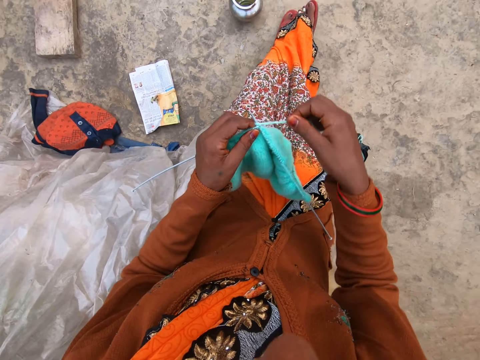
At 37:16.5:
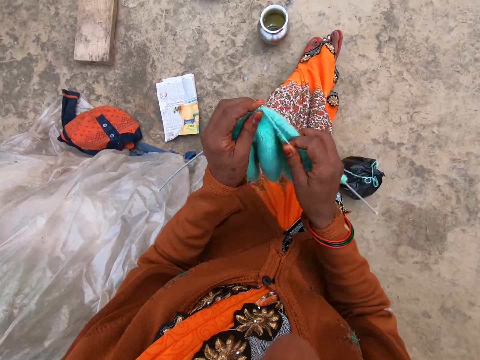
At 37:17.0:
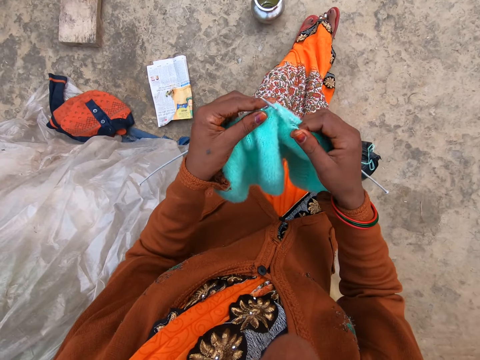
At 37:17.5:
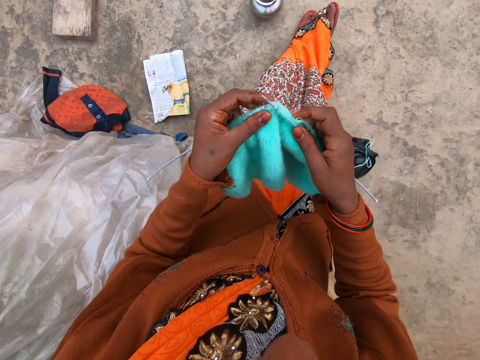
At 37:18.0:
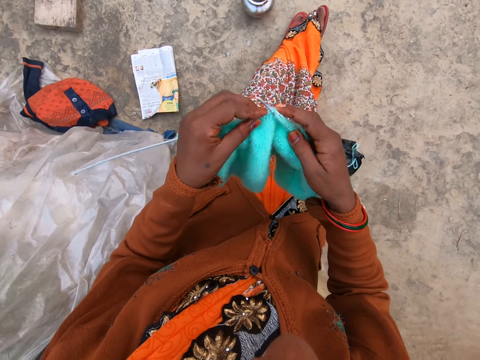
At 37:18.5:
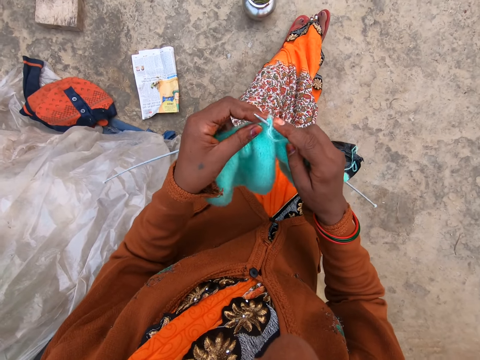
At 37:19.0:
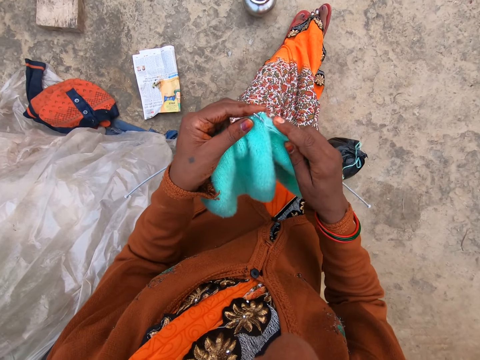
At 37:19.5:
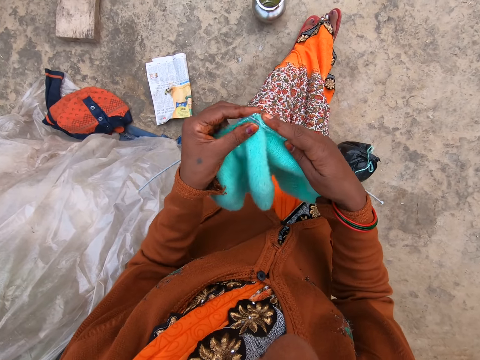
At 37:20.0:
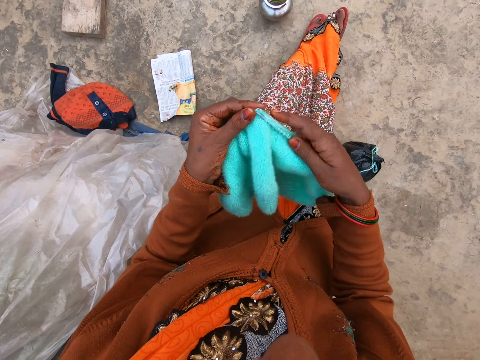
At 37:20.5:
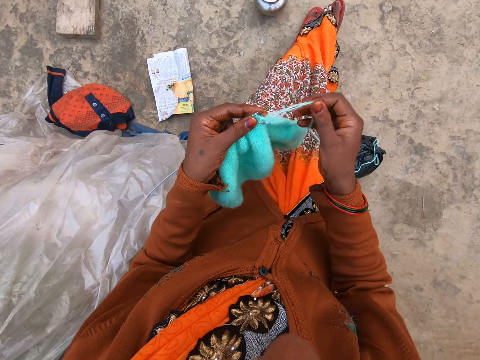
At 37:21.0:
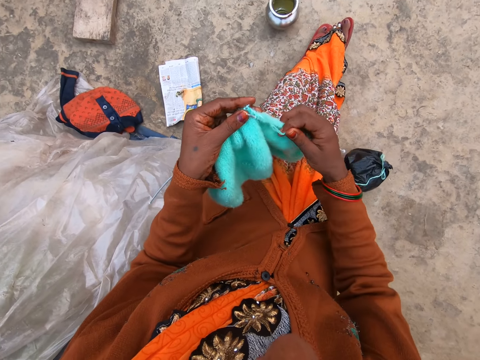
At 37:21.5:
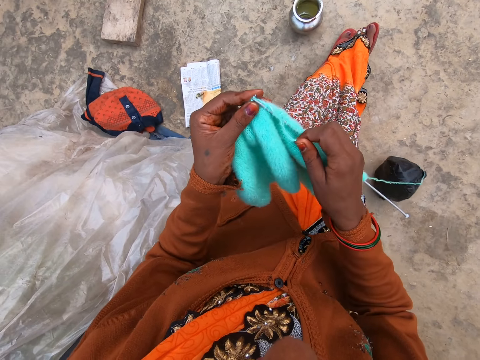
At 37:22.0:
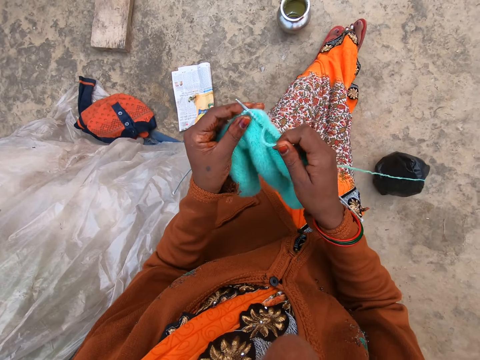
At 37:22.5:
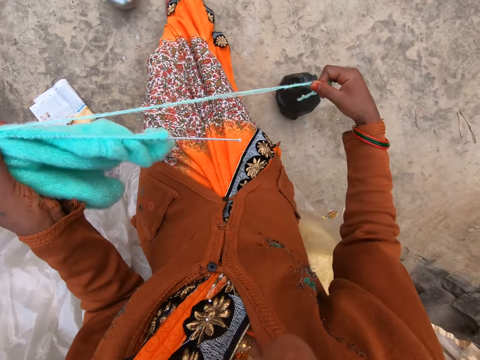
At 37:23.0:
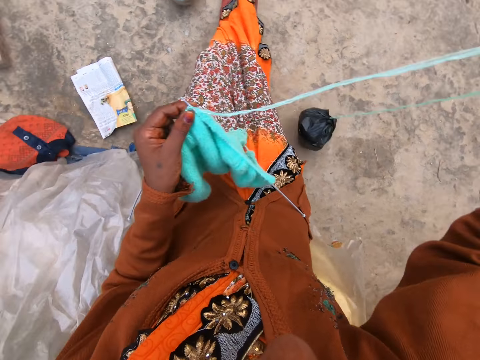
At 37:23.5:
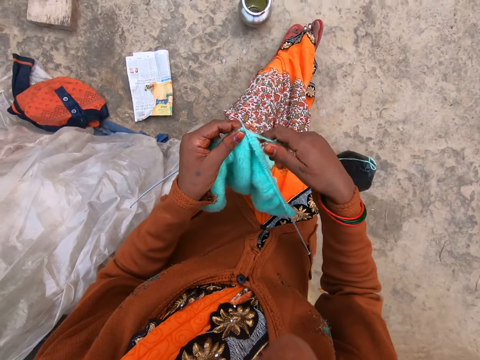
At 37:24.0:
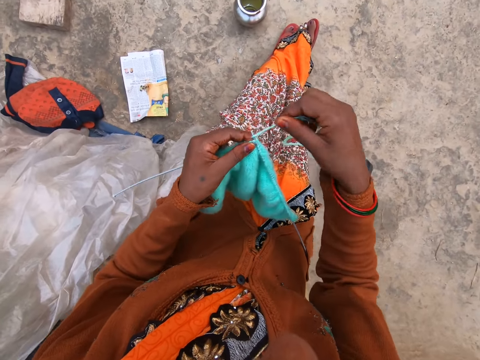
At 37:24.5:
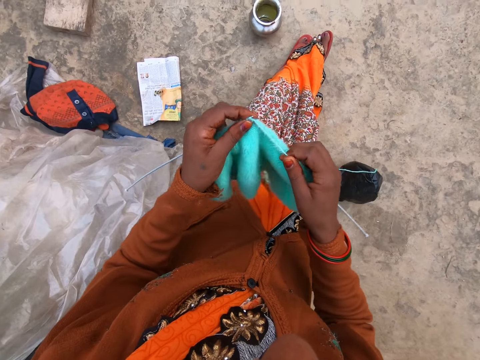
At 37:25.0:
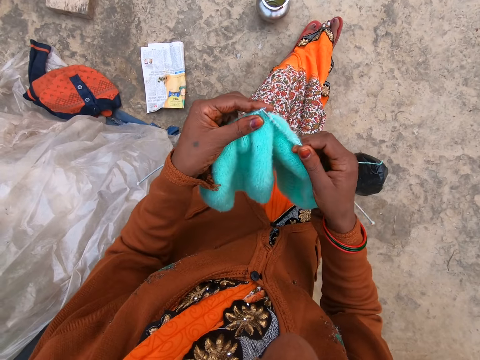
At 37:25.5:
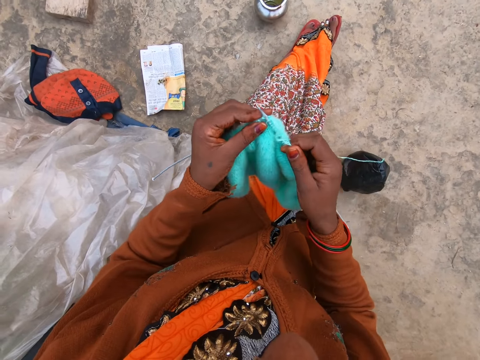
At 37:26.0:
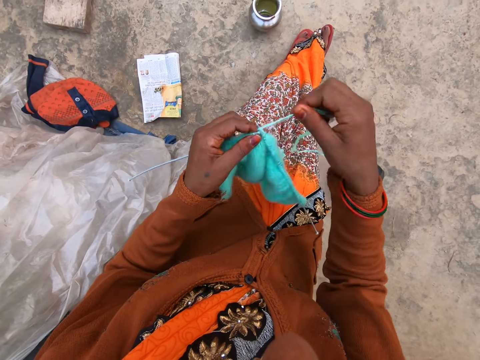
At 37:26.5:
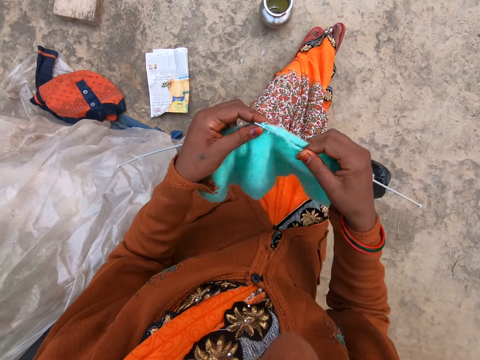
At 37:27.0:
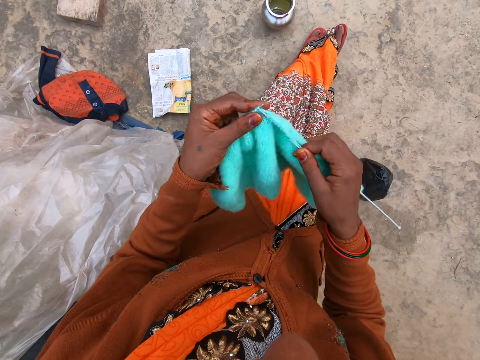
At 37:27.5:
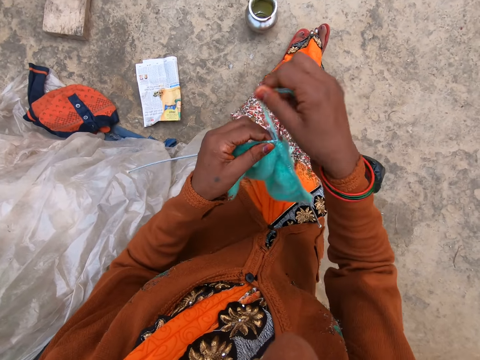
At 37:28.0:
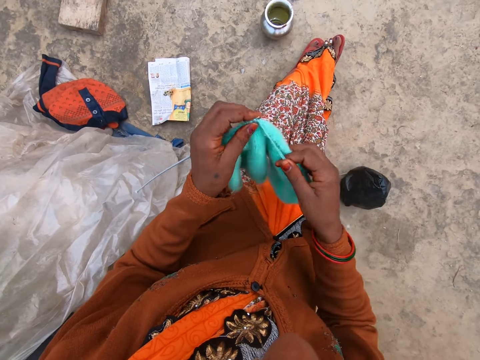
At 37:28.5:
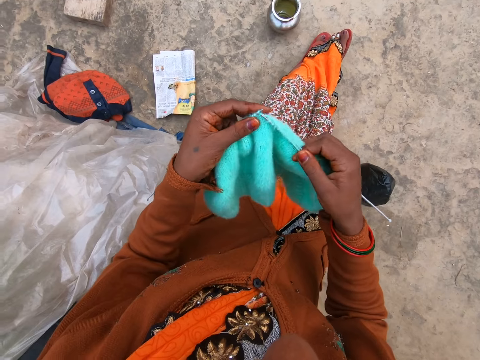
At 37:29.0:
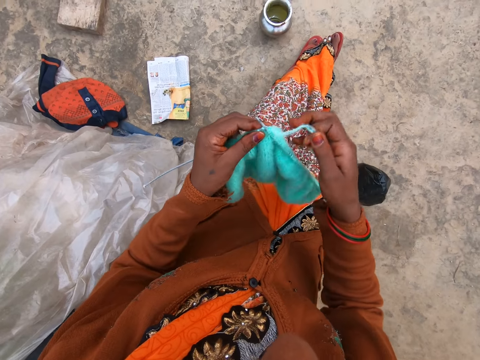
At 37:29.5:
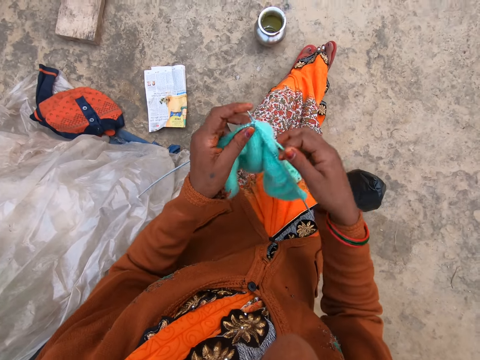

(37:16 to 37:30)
The camera wearer knits yarn with two knitting pins in both hands. She holds the knitted yarn and knitting pins with her left hand. She pulls the string of yarn with her right hand. She knits the yarn with the two knitting pins in both hands.

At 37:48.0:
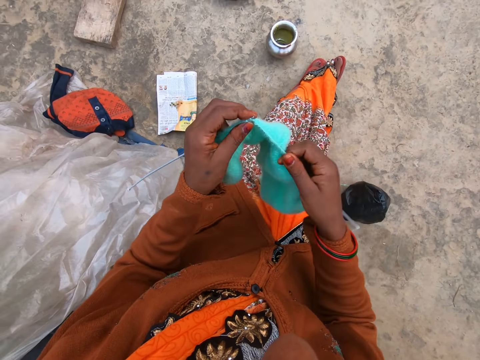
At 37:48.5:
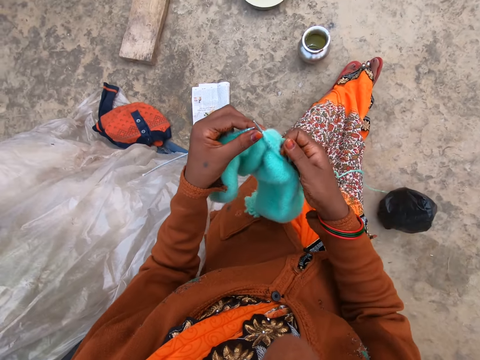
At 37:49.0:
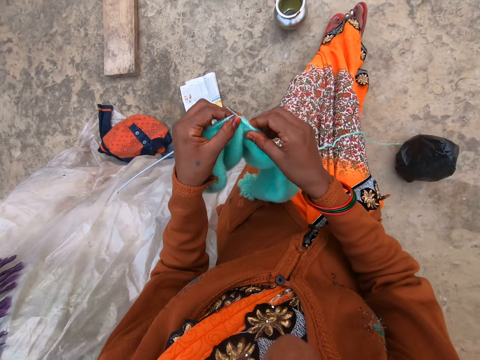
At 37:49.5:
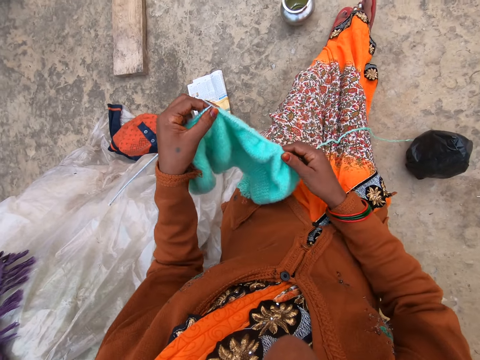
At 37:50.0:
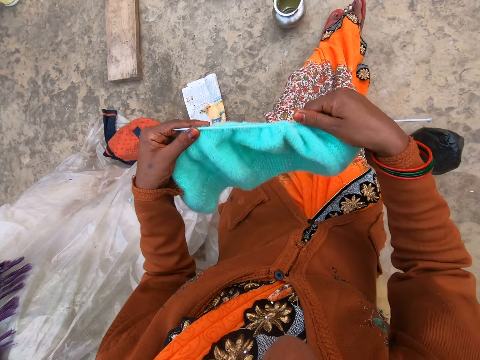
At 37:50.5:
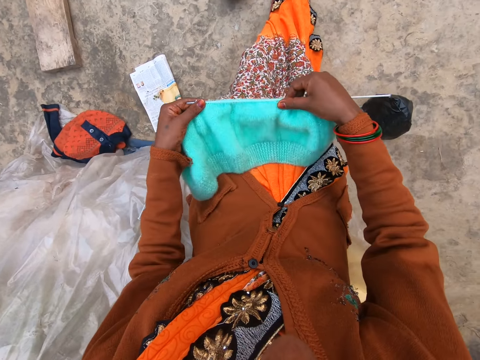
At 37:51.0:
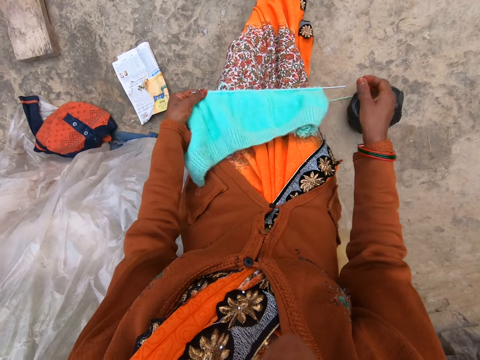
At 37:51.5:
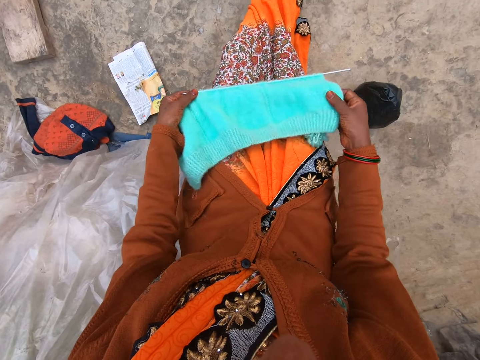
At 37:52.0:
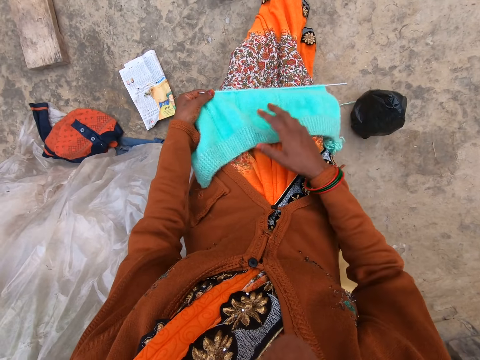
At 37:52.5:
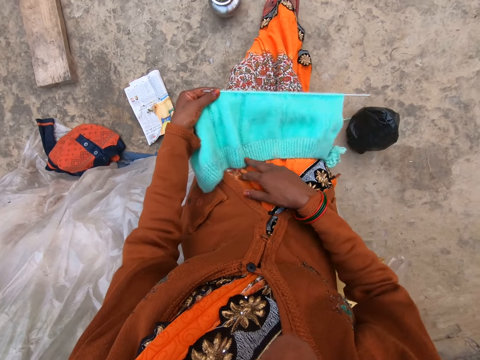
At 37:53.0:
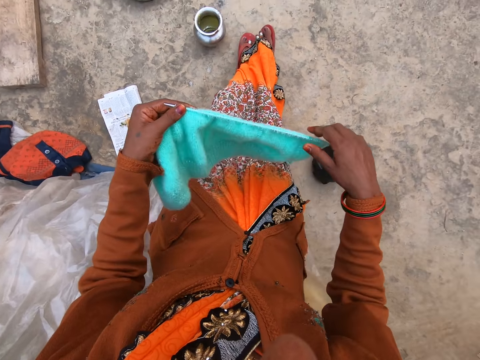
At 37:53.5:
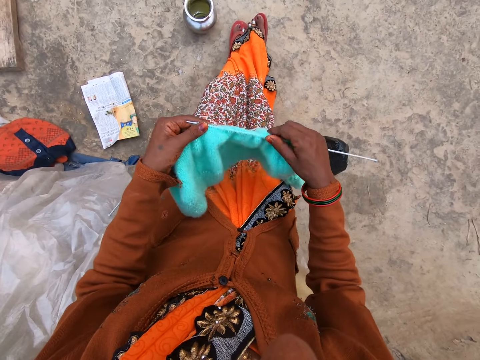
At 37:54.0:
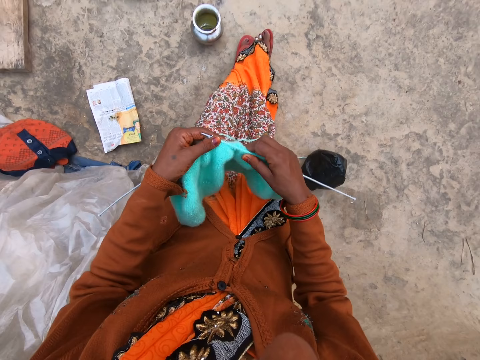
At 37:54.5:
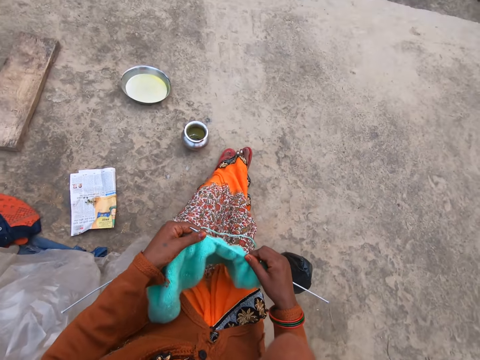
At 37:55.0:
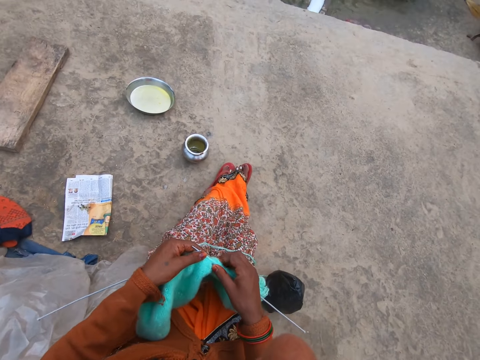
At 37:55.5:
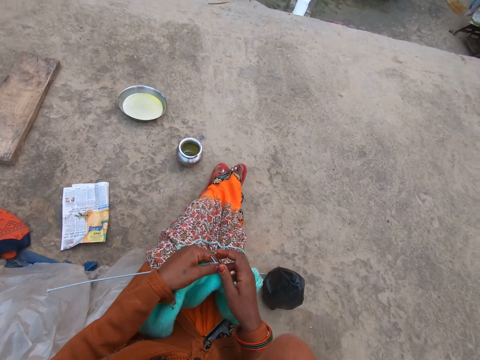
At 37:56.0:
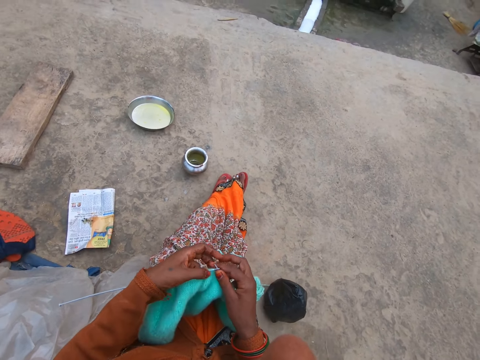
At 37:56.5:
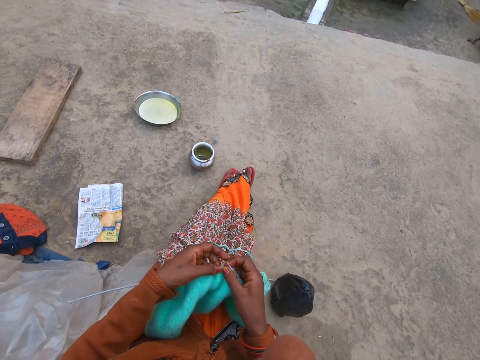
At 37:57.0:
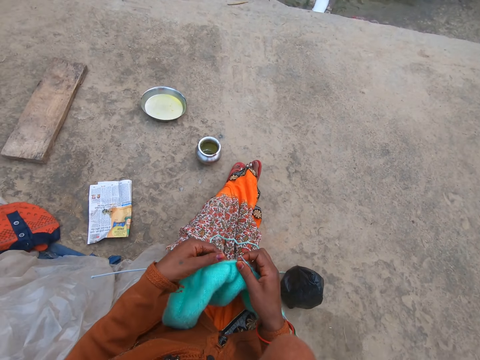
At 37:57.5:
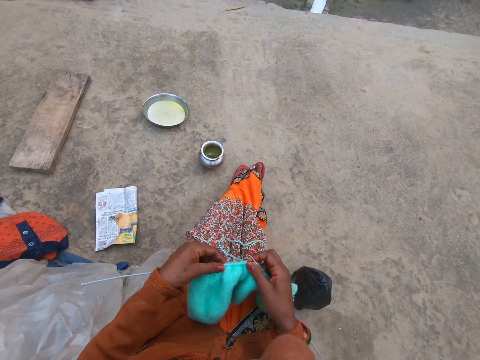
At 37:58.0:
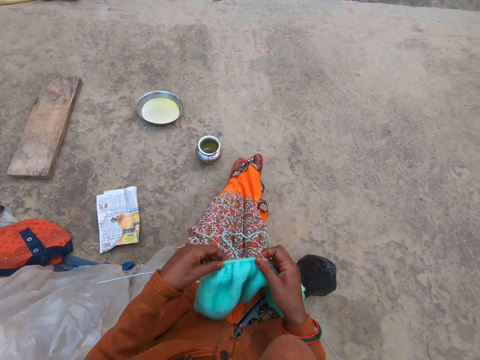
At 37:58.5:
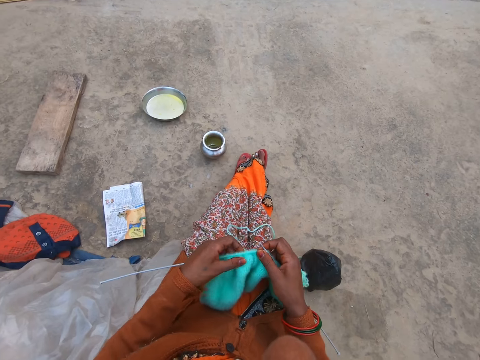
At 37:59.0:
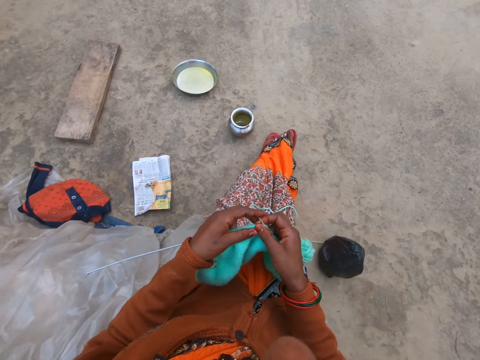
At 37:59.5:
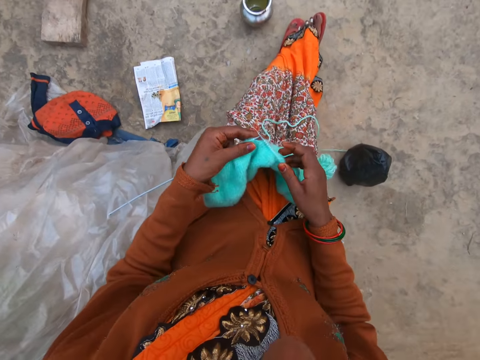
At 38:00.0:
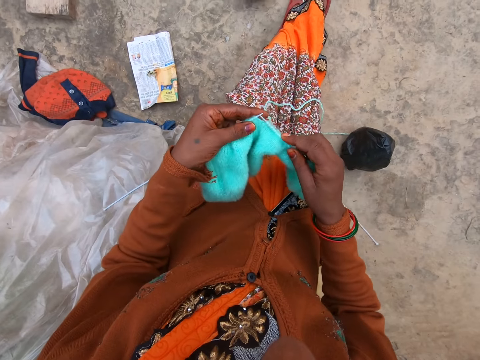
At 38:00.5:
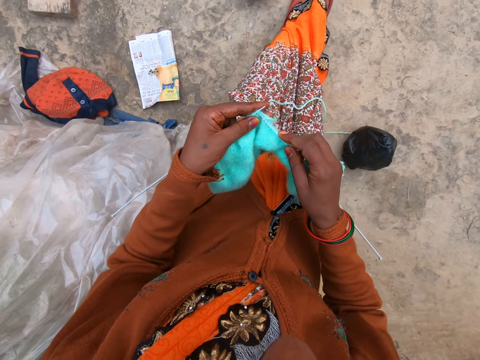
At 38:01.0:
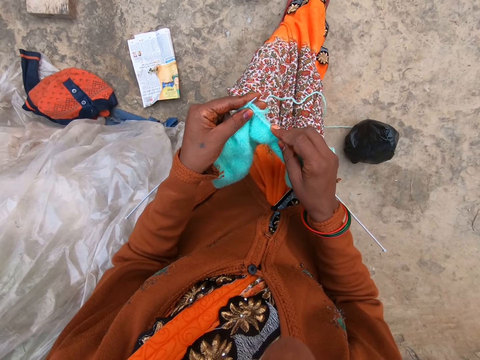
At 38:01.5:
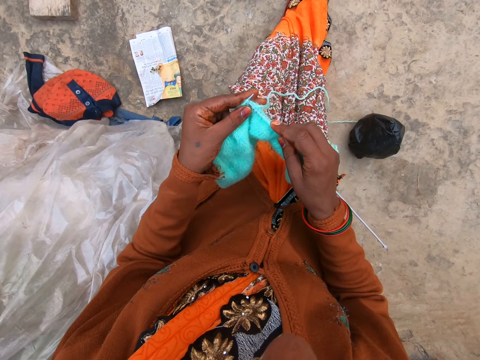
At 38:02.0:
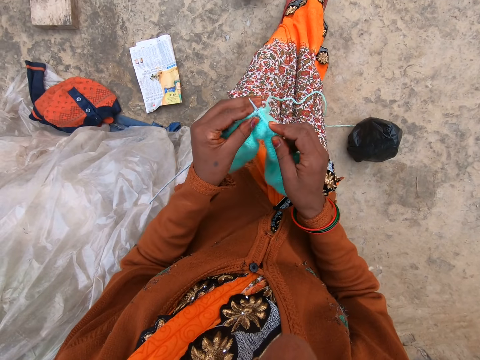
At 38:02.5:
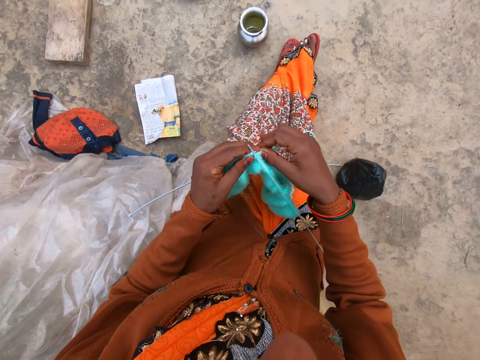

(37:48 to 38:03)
The camera wearer holds the knitted yarn and knitting pins with her left hand. She pulls the knitted fabric. She places the knitting pin and knitted yarn on her leg with both hands. She touches the knitted fabric. She holds the knitted yarn and knitting pins with her left hand. She adjusts the knitted yarn on the knitting pin with her right hand. She pulls the knitted fabric. She adjusts the knitted yarn on the knitting pin with her left hand. She holds the knitted yarn and knitting pins with her left hand.
